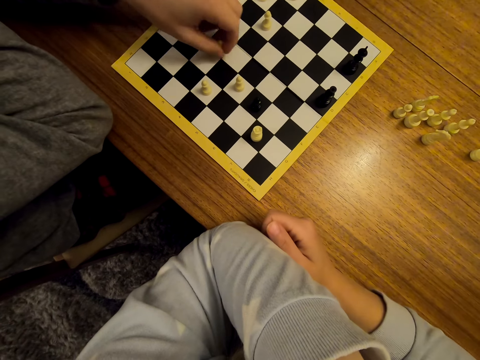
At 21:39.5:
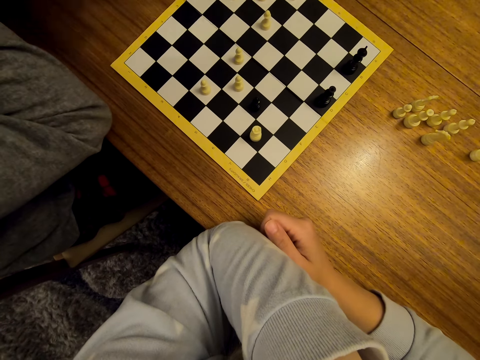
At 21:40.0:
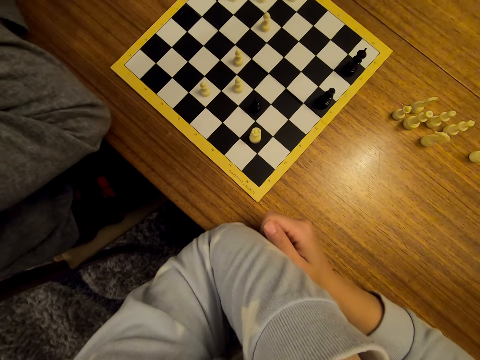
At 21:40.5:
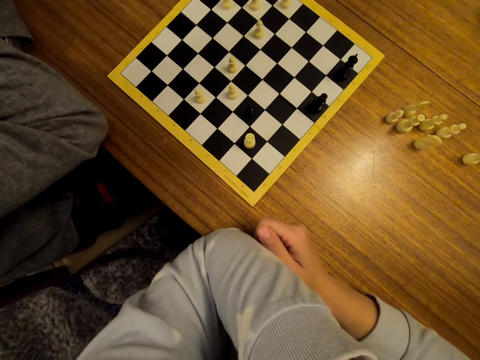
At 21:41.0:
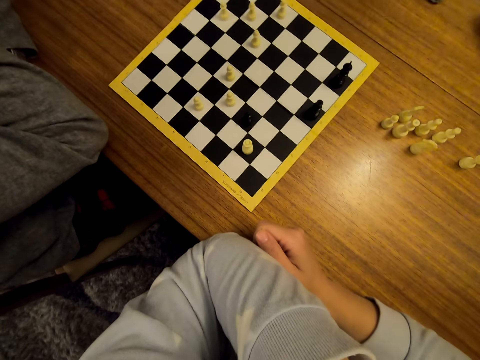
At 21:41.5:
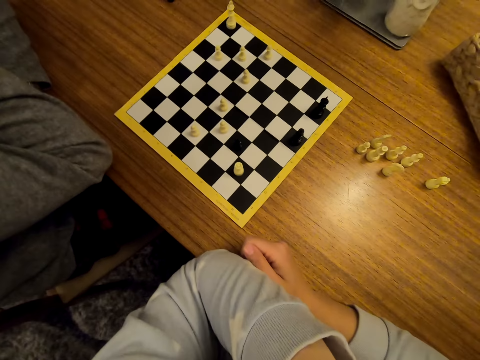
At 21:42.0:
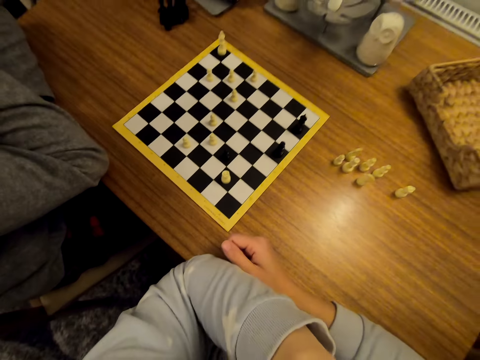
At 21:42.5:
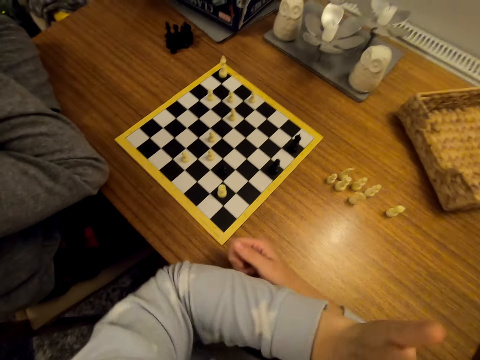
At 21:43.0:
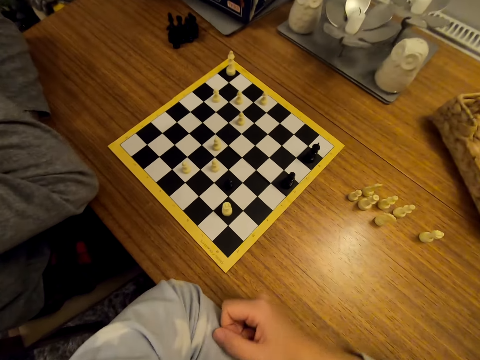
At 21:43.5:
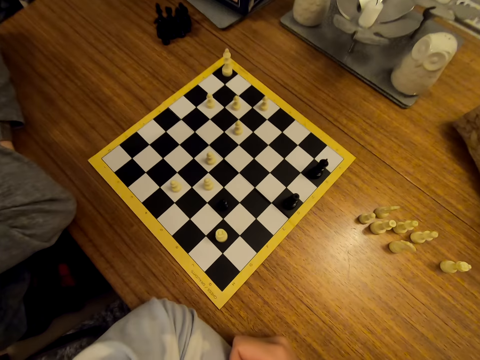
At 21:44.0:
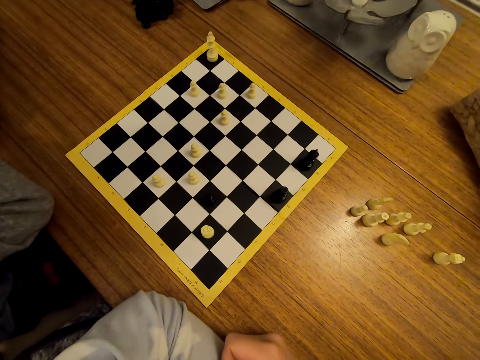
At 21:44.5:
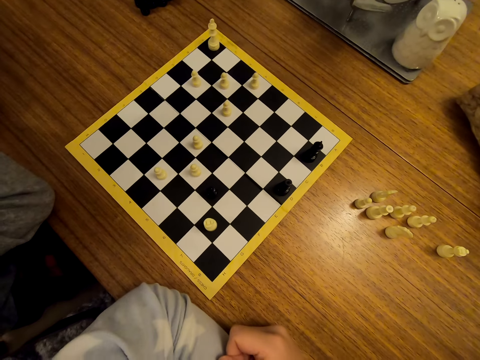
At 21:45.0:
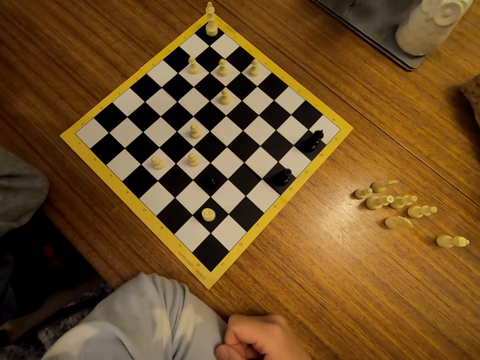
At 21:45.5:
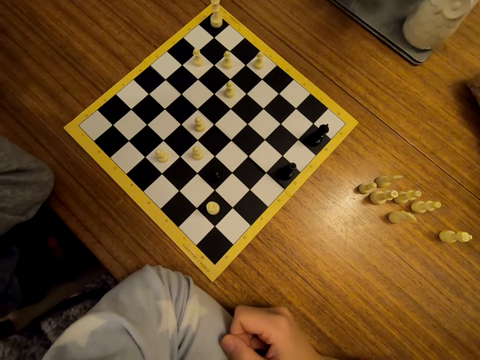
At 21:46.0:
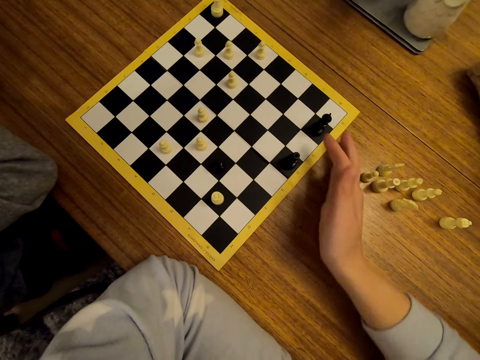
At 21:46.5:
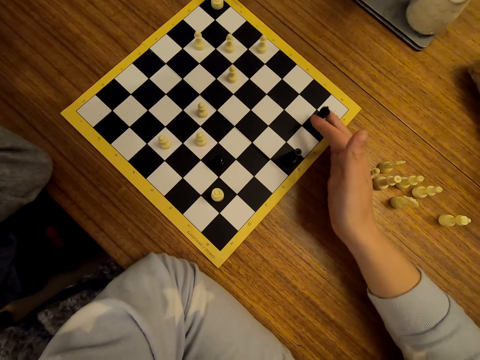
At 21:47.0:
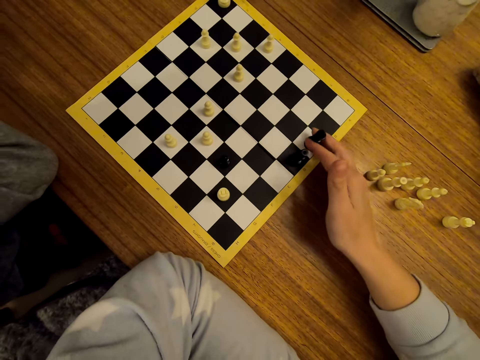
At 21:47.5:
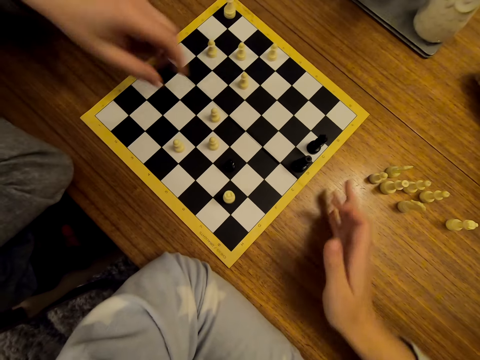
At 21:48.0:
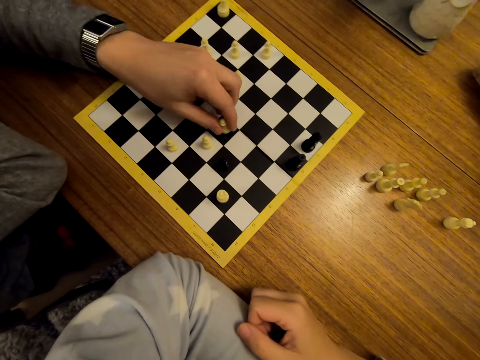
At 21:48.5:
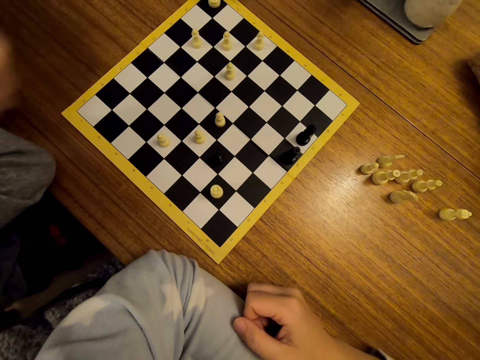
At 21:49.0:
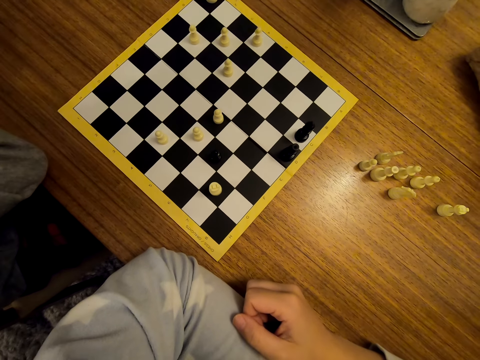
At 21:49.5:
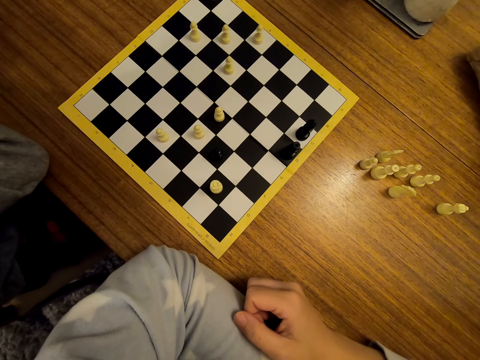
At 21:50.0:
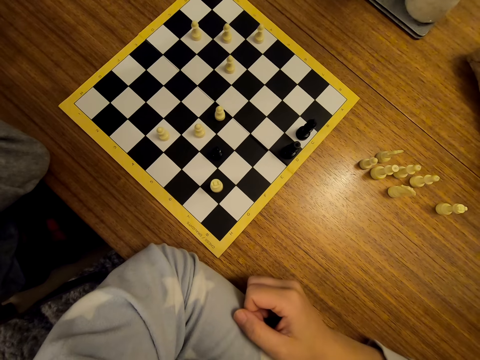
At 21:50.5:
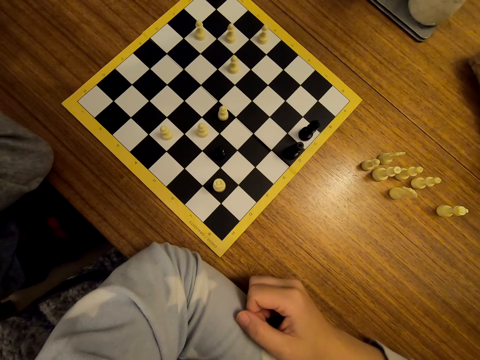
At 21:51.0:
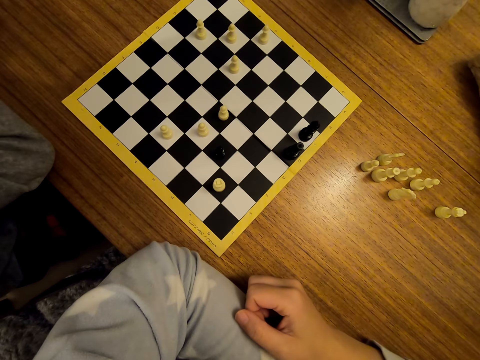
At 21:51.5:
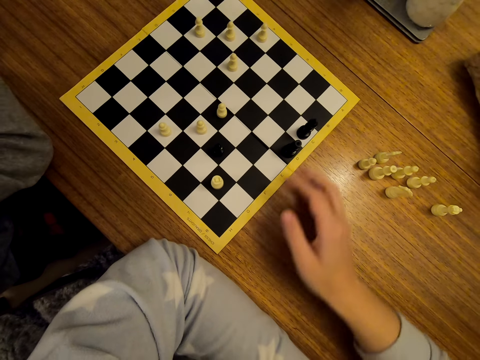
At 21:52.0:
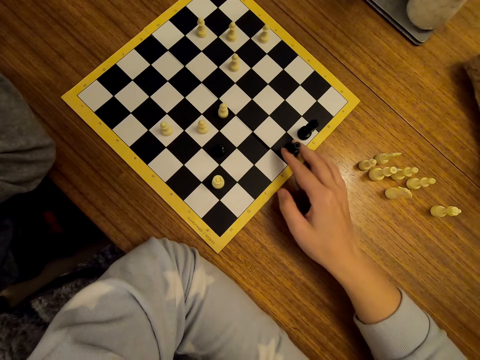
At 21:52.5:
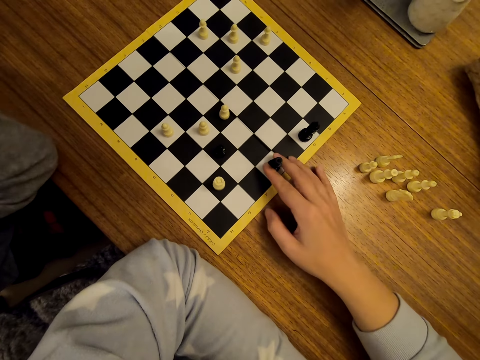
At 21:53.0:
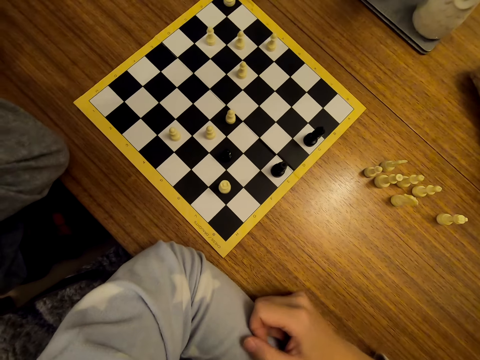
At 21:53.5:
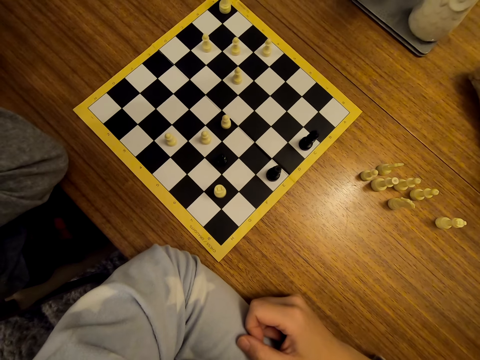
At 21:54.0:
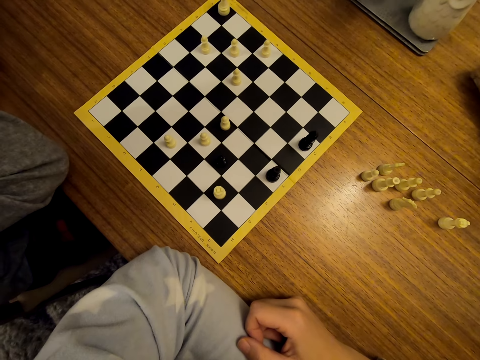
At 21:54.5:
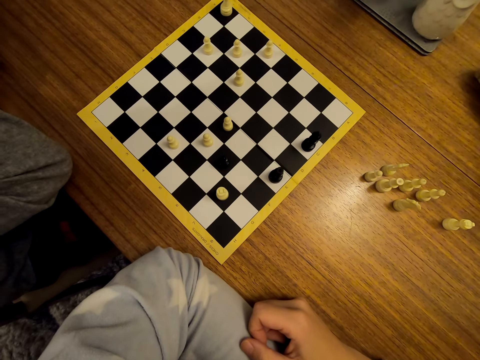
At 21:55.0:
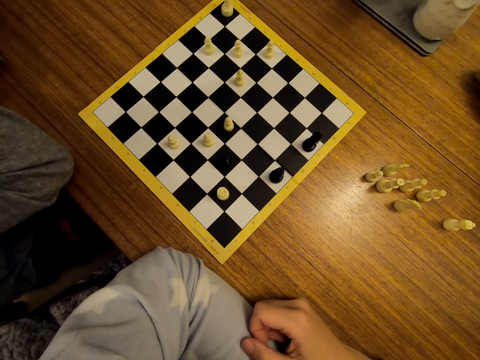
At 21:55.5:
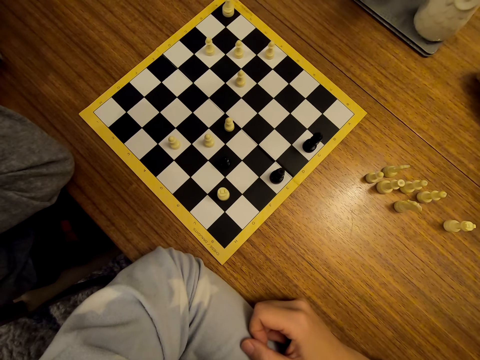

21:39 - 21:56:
A man shifts a chess piece on the chess board. The camera wearer stares at the chess on the table. The man stares at the chess on the table. The camera wearer converses with the man. They shift a chess piece on the chess board. The man shifts a chess piece on the chess board. The camera wearer stares at the chess on the table. The man stares at the chess on the table. The man moves the pawns from the chess board. The camera wearer shifts a chess piece on the chess board and stares at the chess on the table.

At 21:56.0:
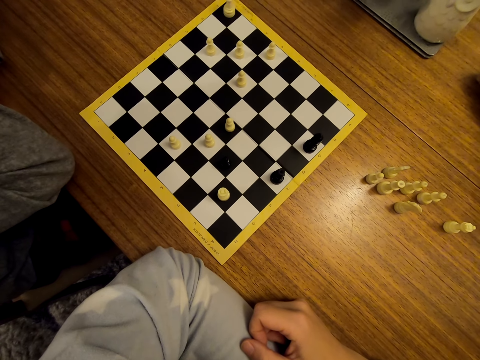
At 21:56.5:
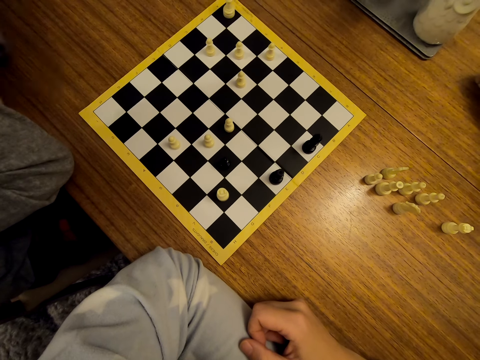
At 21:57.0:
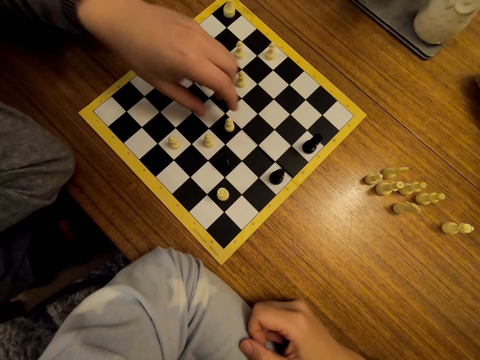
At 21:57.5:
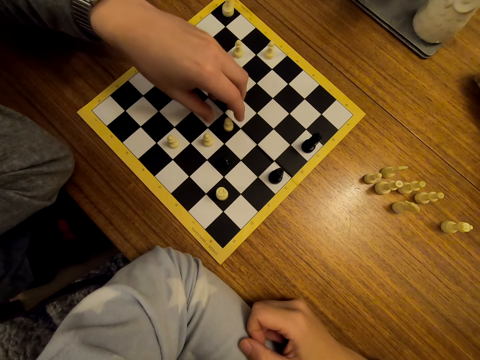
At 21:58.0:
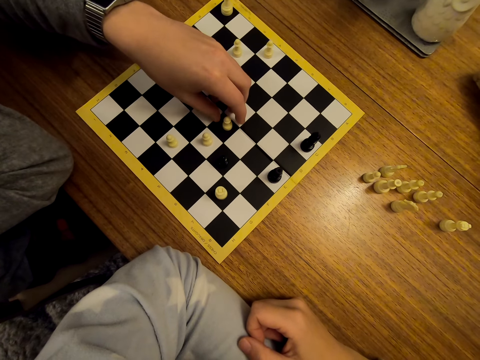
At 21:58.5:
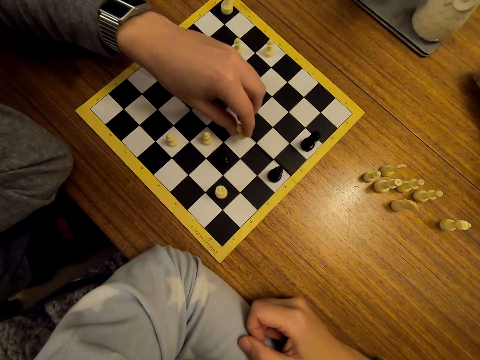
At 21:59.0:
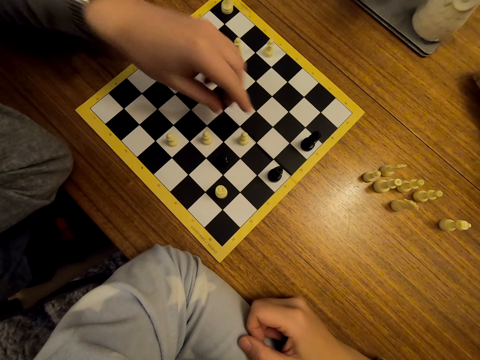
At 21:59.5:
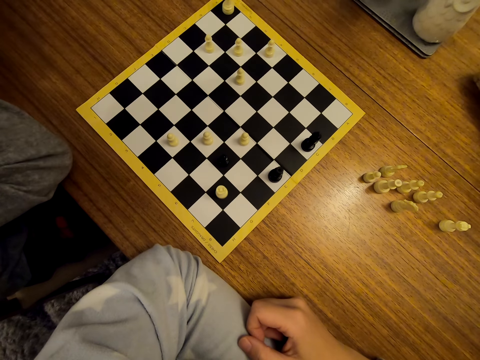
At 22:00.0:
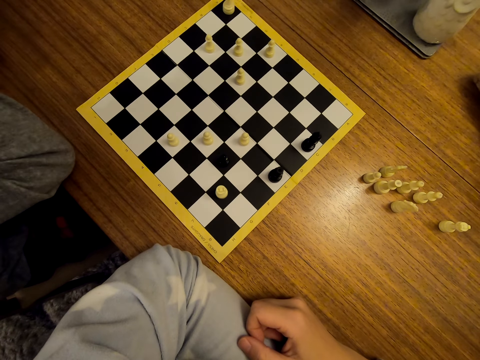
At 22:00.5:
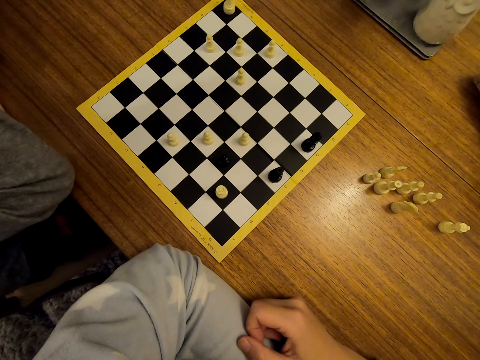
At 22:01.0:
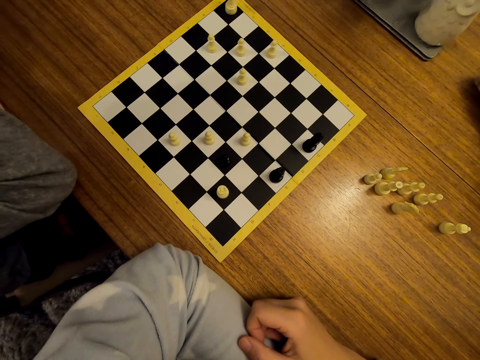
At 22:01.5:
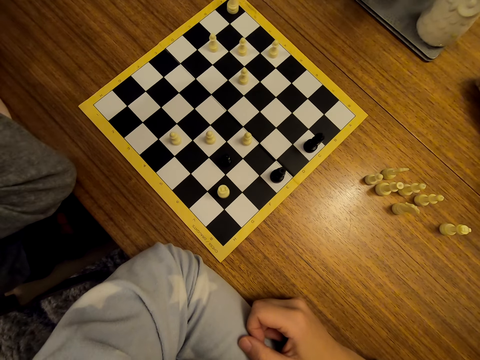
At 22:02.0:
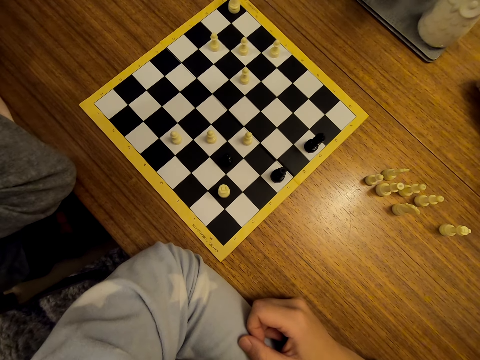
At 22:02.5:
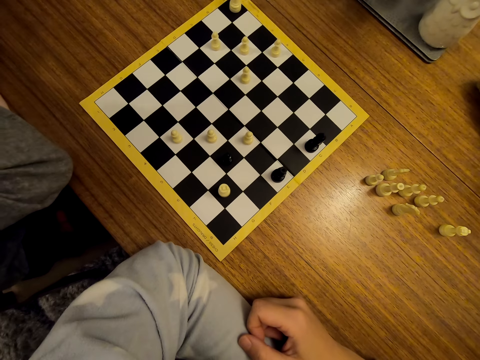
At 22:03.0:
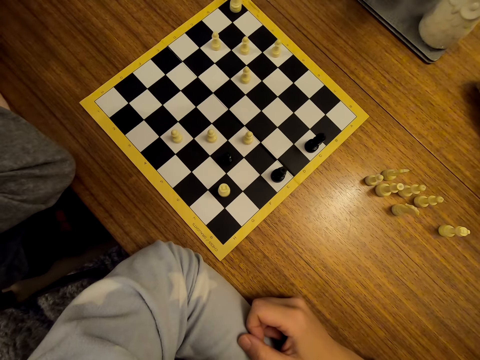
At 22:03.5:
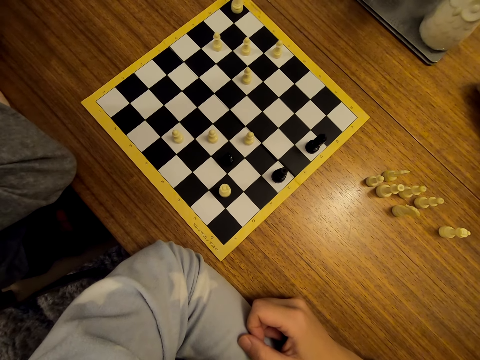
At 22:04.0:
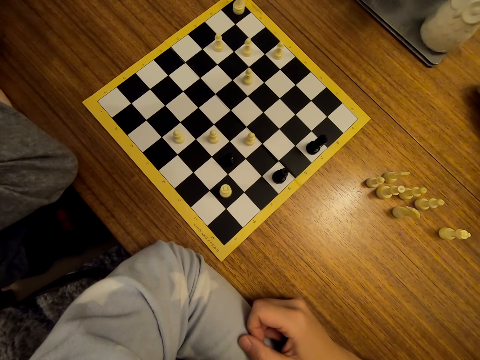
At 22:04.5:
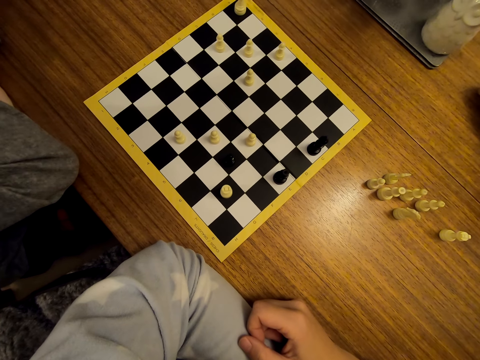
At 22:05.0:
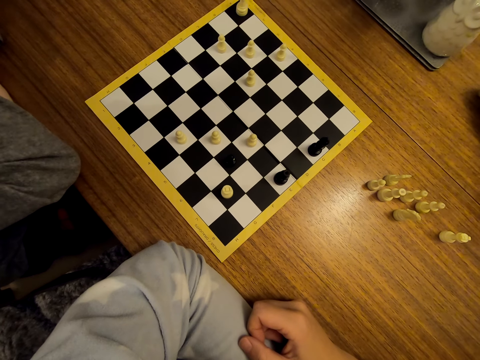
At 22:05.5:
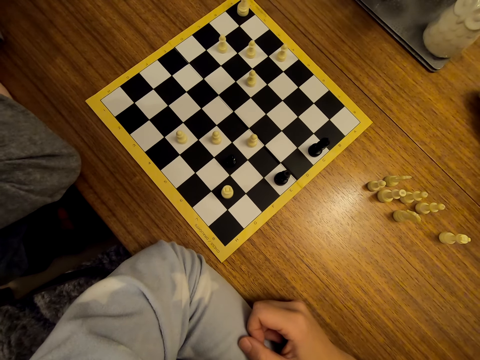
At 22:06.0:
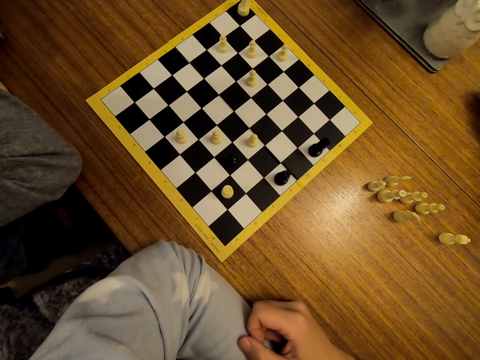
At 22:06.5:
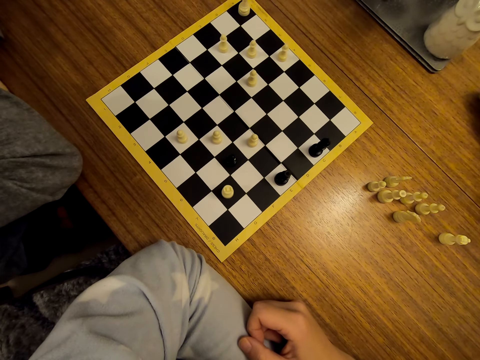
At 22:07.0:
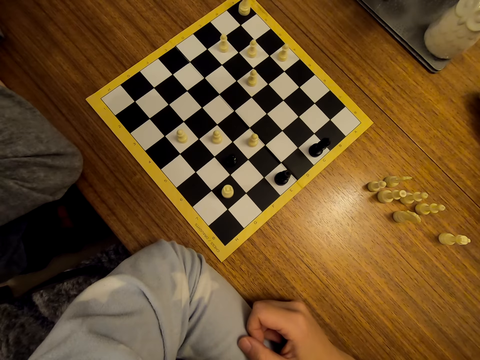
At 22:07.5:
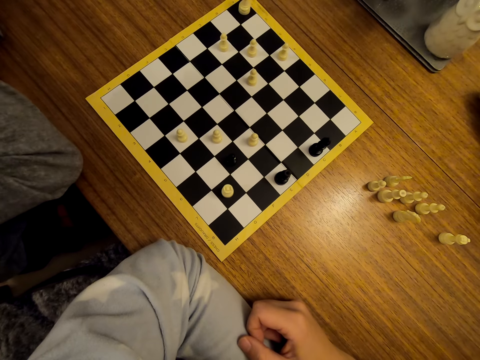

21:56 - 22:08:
A man shifts a chess piece on the chess board. The man stares at the chess on the table.
